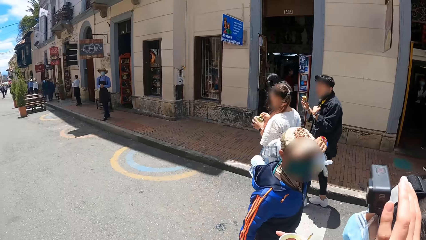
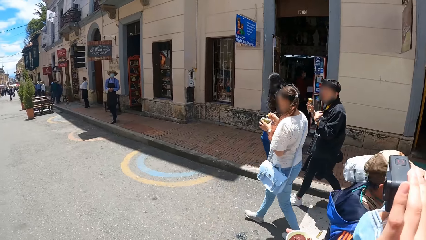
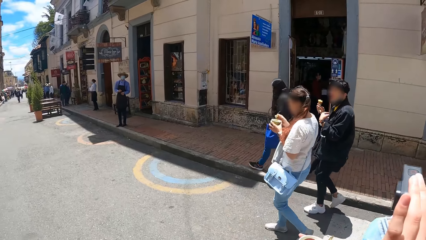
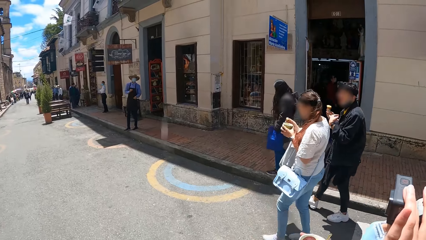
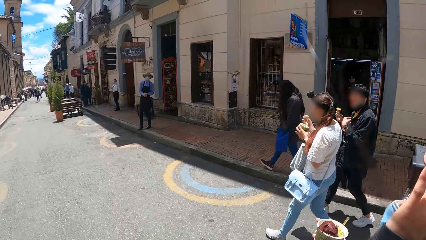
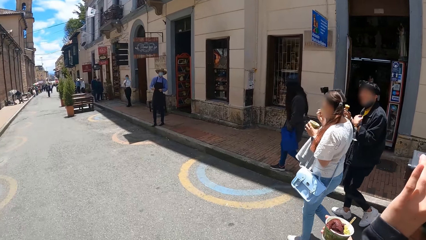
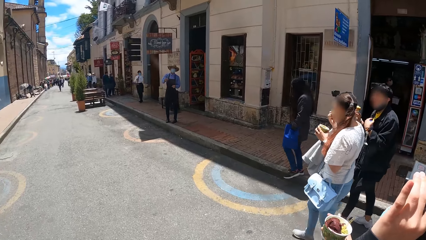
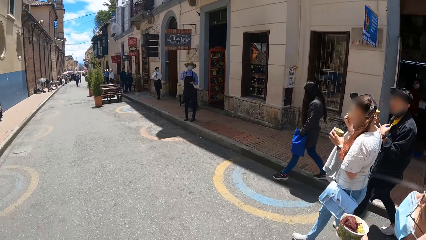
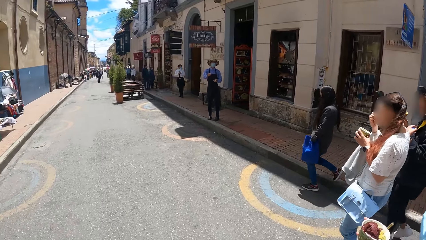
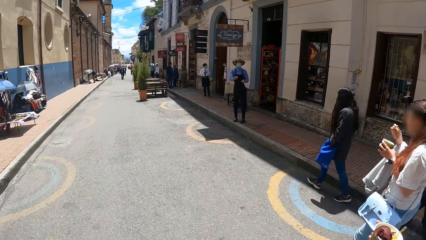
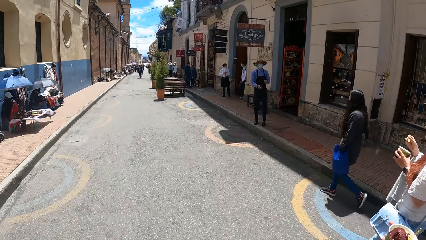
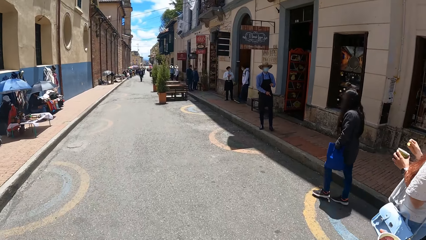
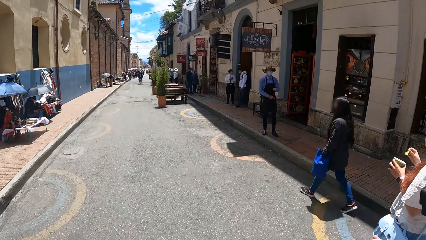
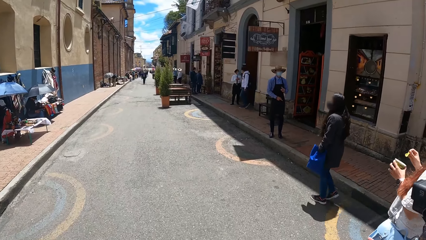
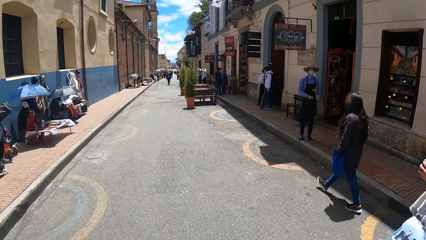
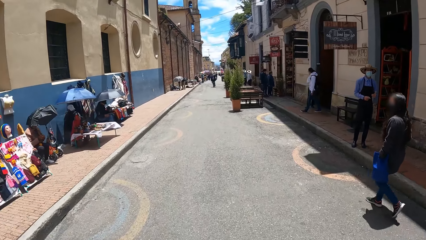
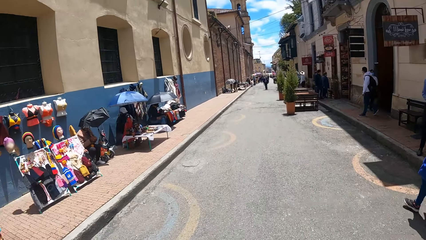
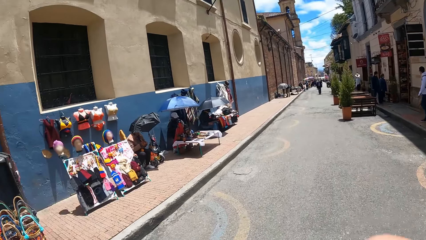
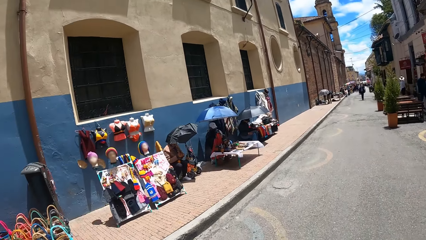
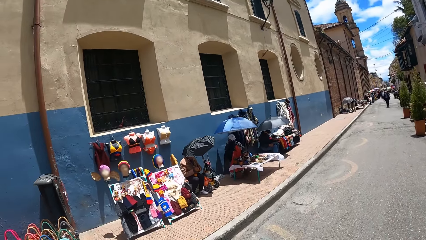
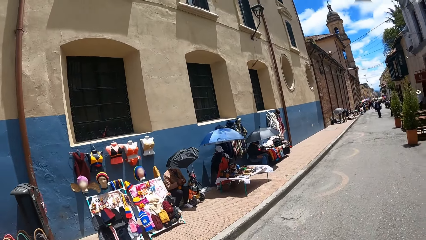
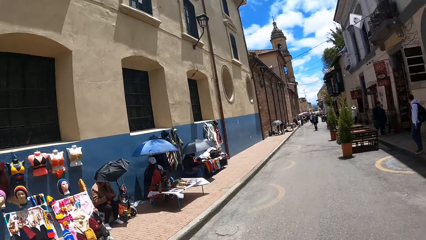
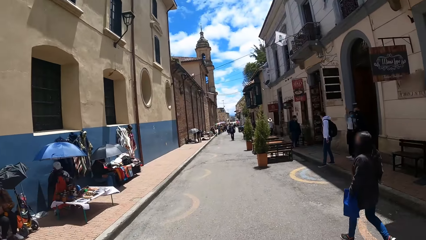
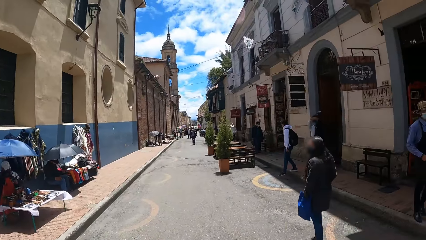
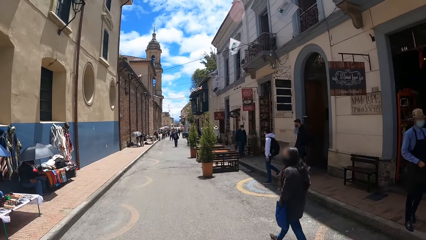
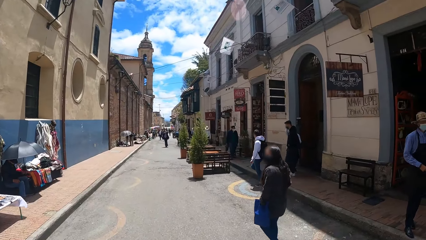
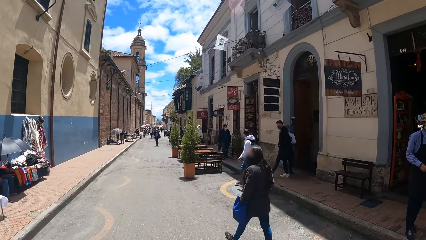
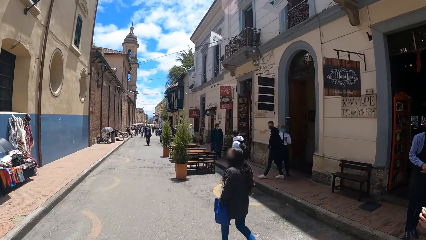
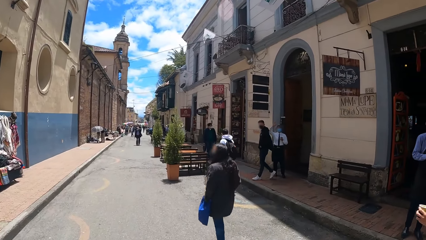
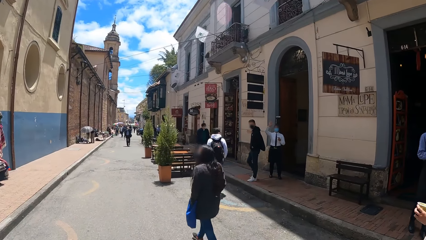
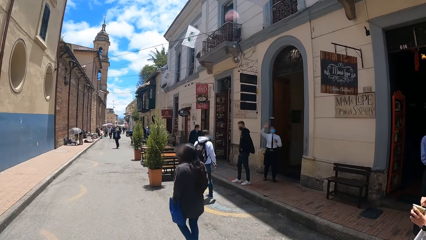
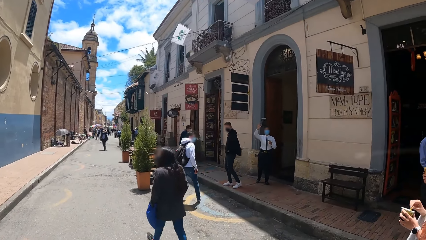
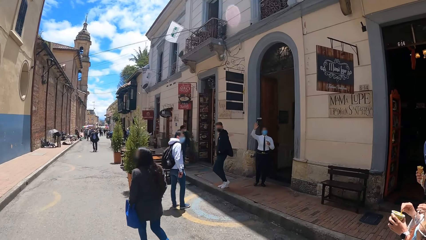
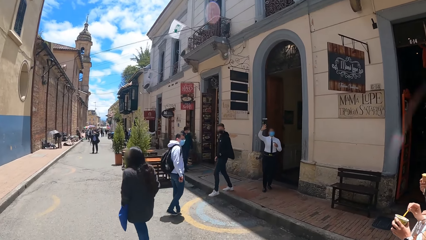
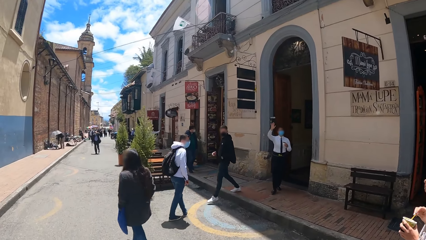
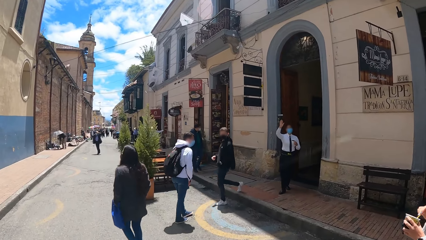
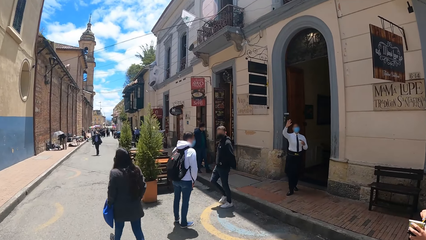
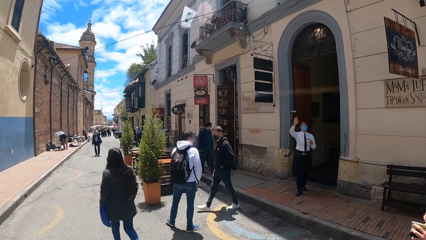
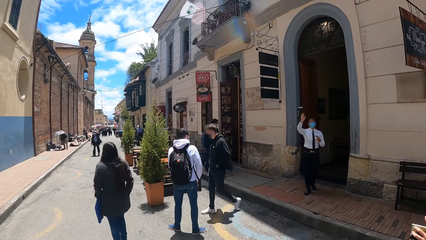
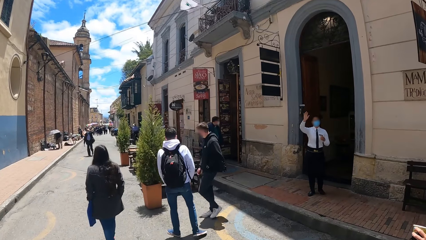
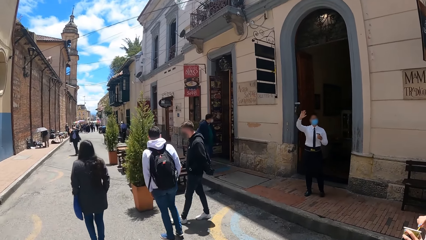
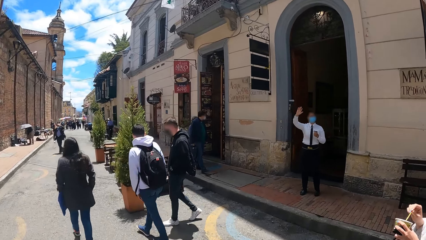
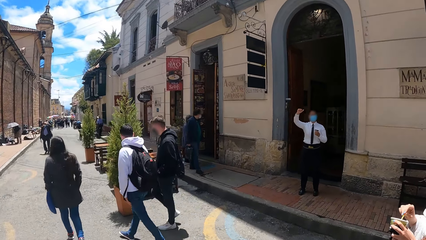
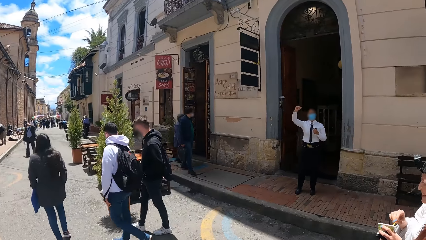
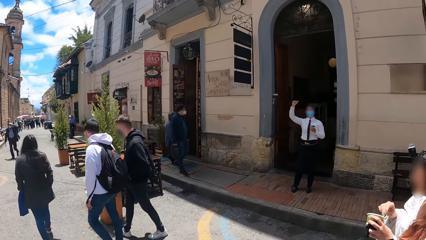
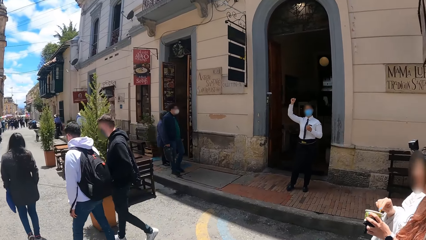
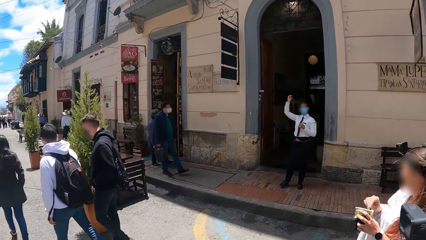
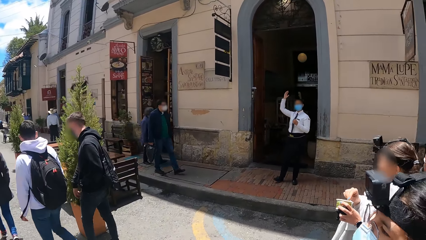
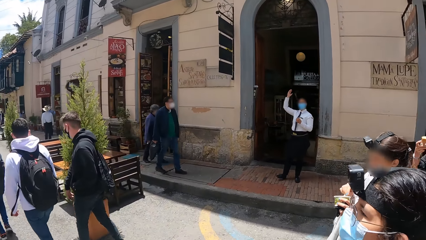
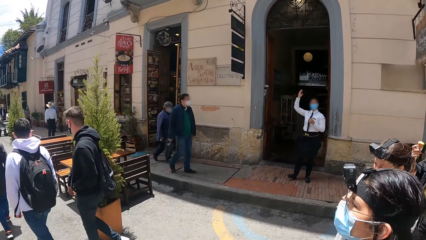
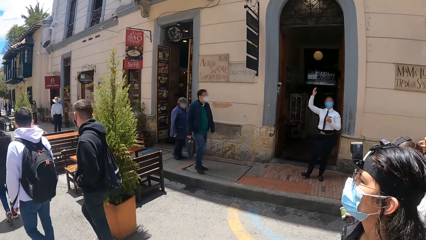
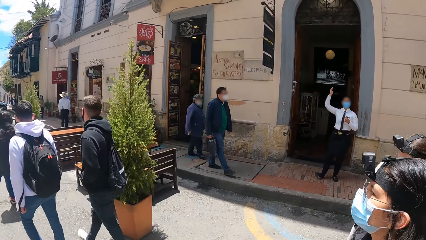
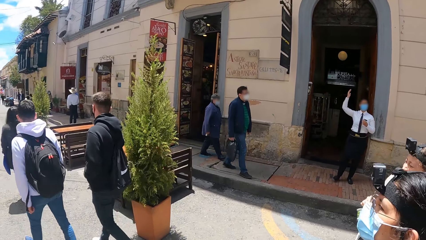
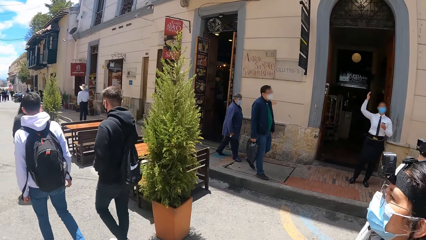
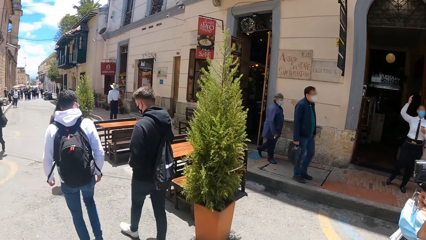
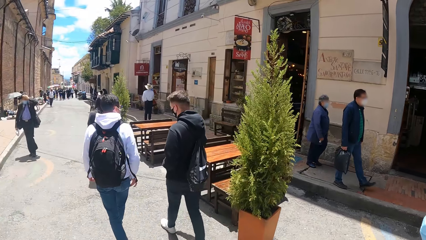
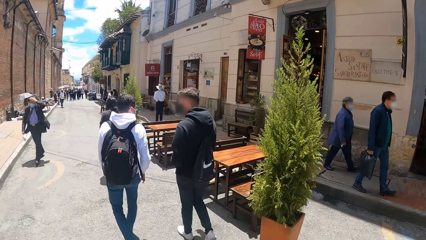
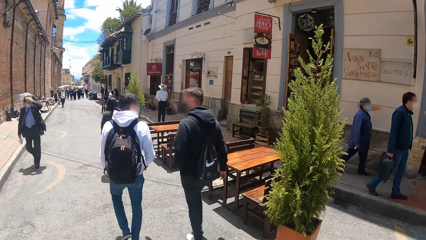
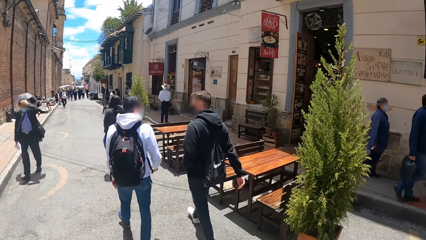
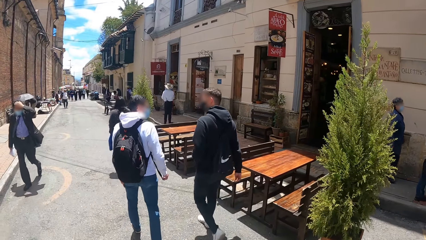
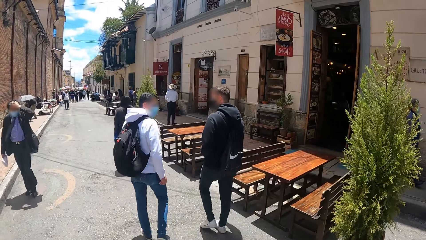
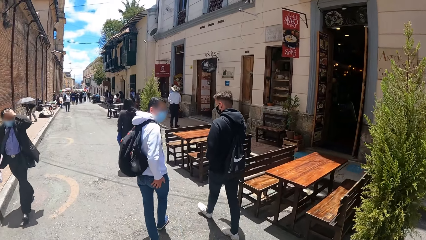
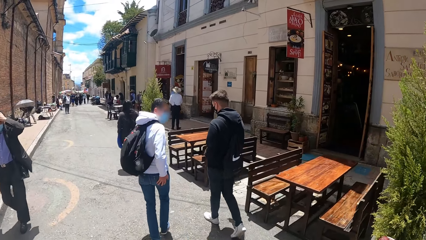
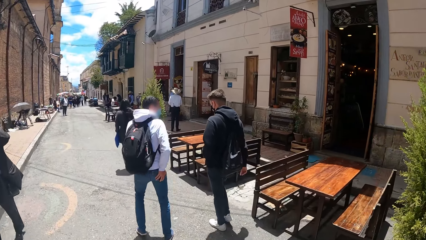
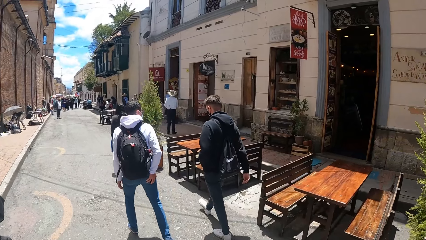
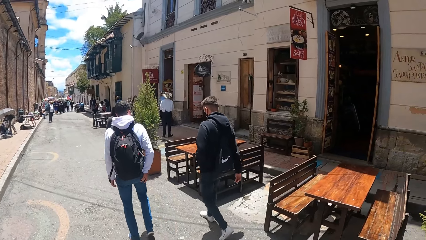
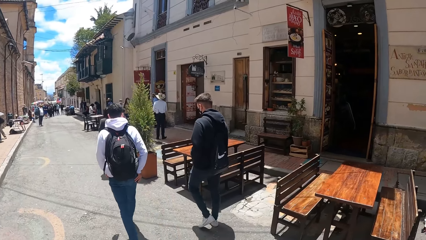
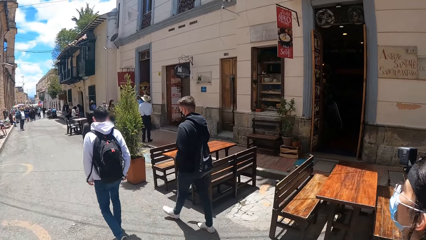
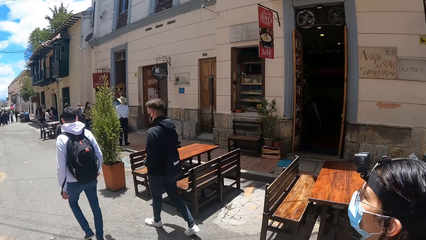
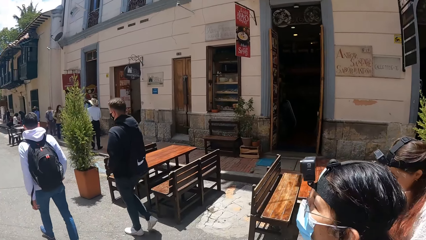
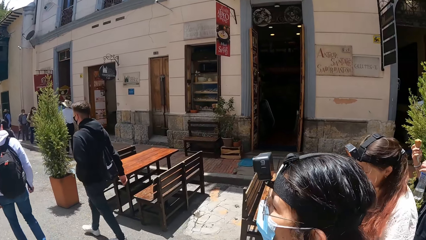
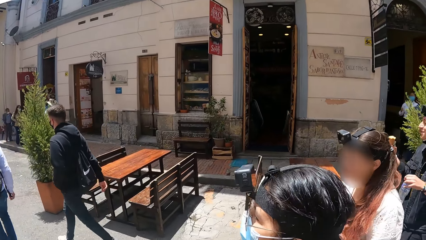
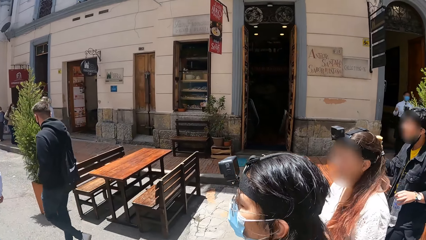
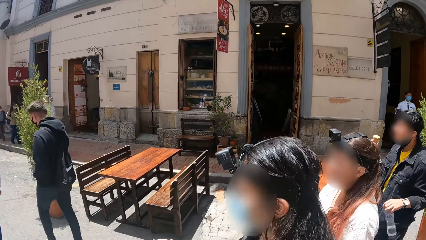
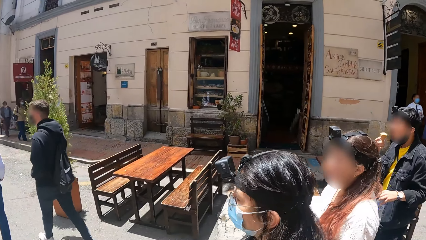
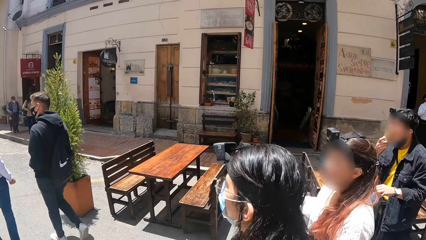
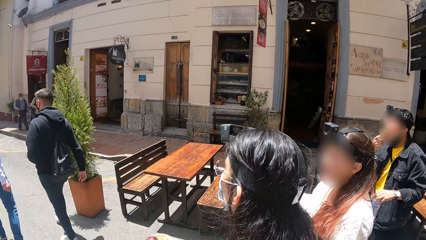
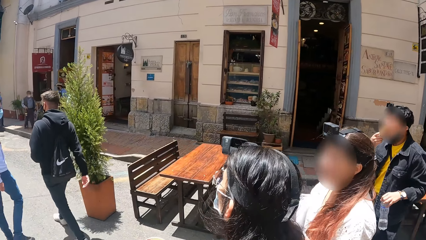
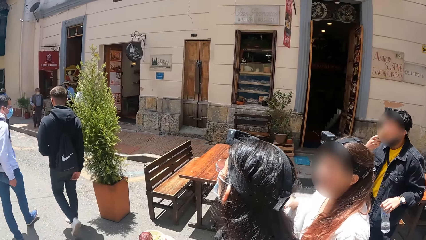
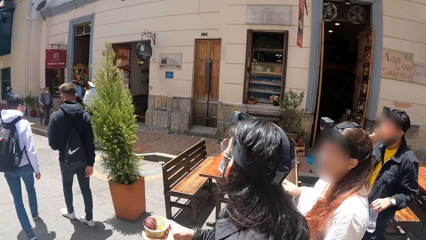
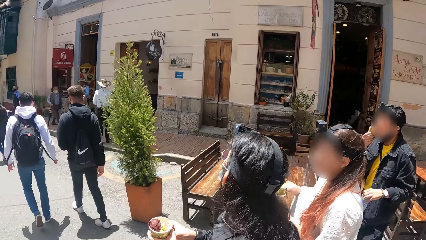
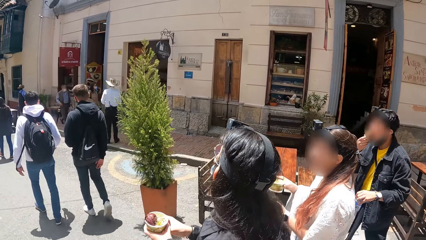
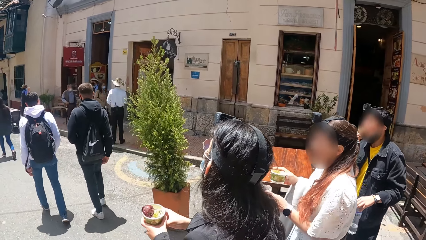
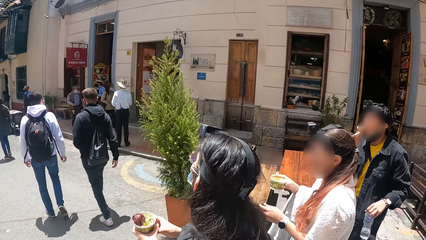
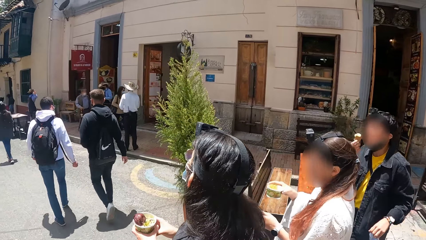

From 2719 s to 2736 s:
A woman adjusts the camera. The camera wearer looks forward. They walk forward. They look left. They look forward. They look right. They look forward. They look right.
